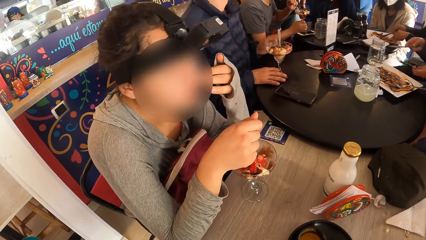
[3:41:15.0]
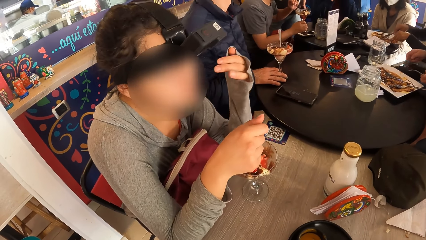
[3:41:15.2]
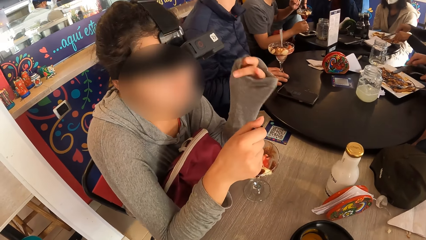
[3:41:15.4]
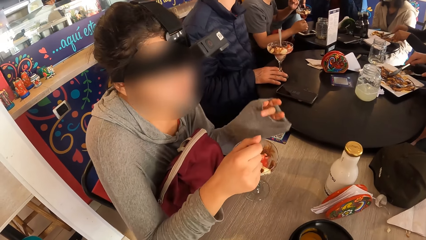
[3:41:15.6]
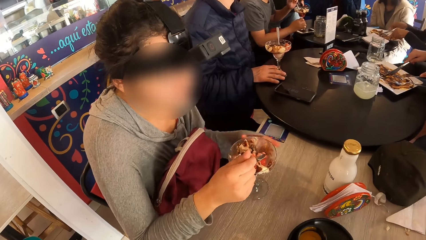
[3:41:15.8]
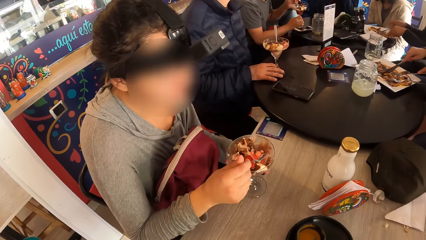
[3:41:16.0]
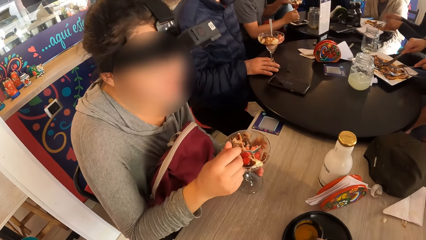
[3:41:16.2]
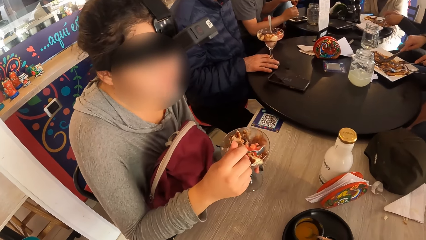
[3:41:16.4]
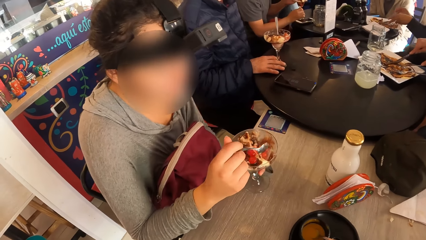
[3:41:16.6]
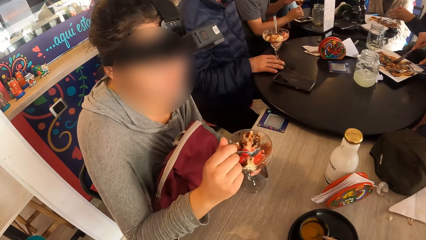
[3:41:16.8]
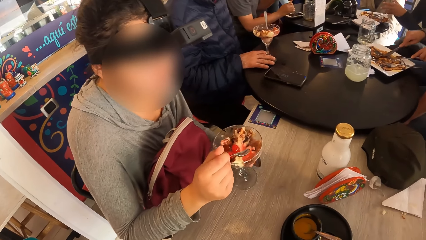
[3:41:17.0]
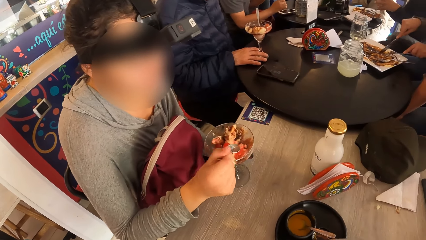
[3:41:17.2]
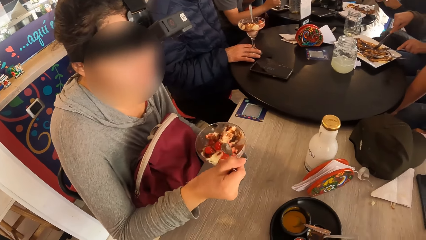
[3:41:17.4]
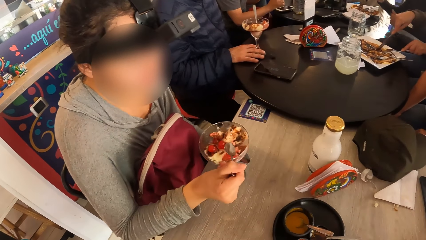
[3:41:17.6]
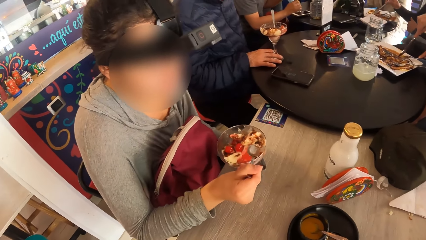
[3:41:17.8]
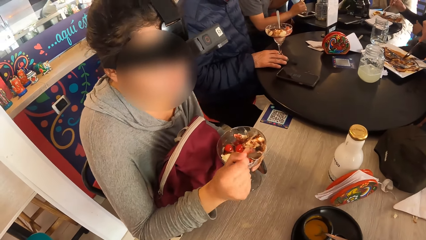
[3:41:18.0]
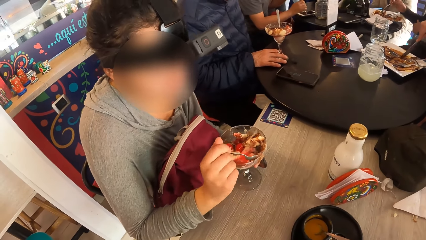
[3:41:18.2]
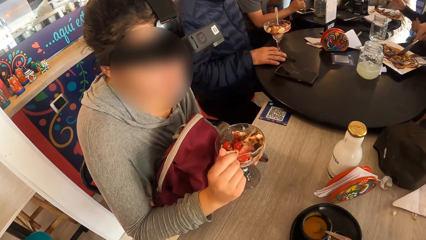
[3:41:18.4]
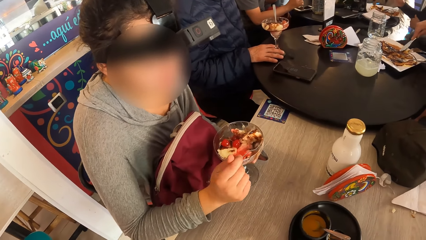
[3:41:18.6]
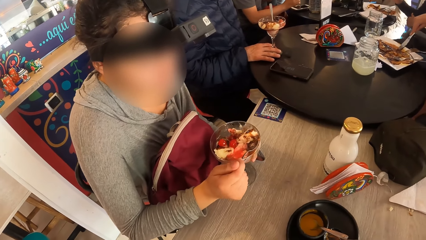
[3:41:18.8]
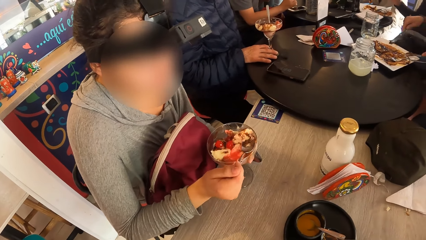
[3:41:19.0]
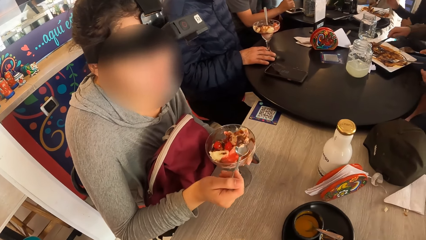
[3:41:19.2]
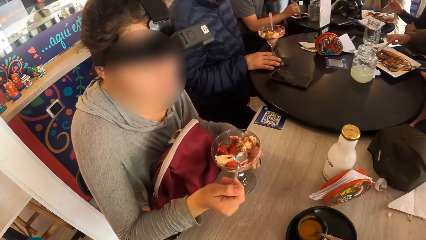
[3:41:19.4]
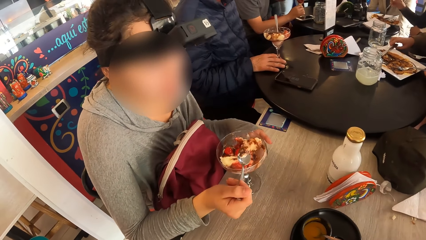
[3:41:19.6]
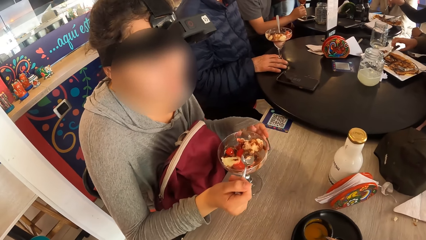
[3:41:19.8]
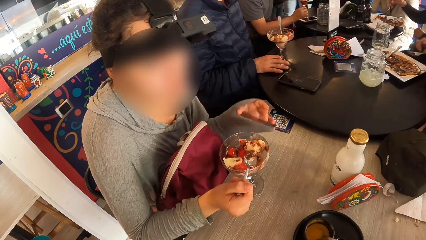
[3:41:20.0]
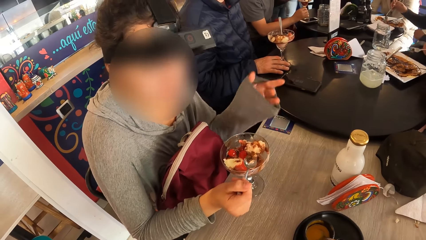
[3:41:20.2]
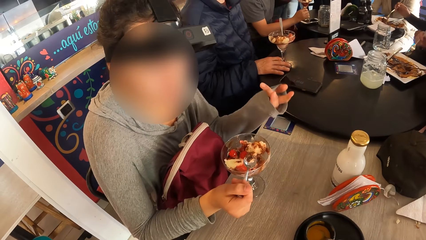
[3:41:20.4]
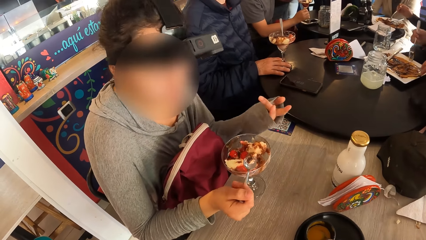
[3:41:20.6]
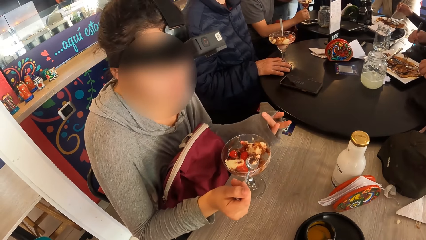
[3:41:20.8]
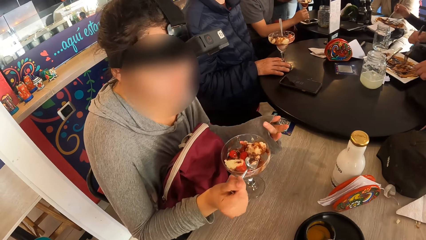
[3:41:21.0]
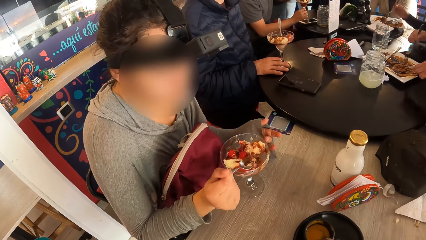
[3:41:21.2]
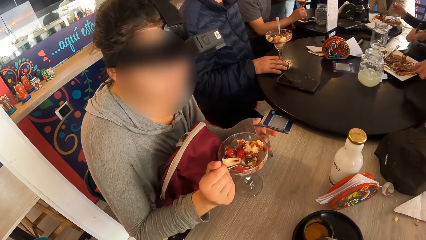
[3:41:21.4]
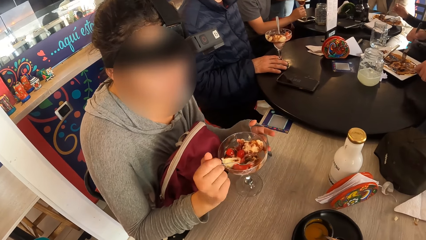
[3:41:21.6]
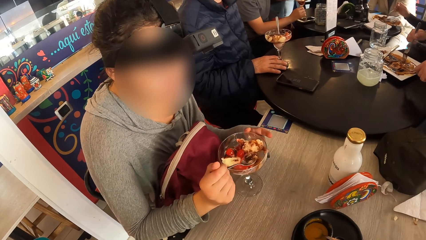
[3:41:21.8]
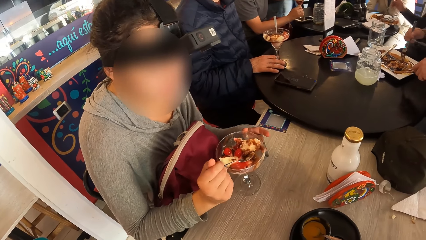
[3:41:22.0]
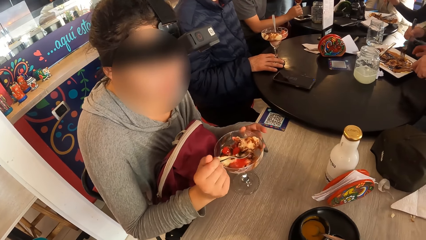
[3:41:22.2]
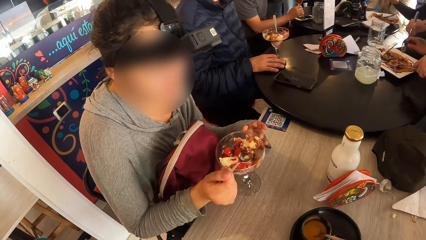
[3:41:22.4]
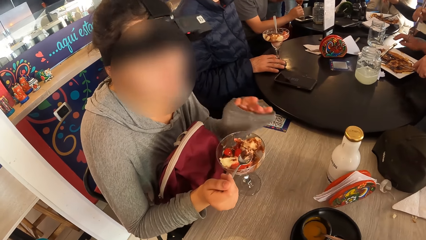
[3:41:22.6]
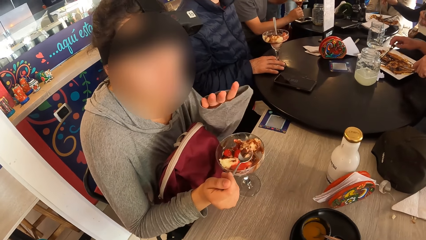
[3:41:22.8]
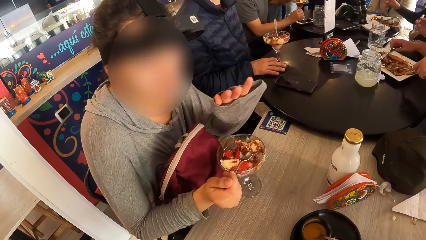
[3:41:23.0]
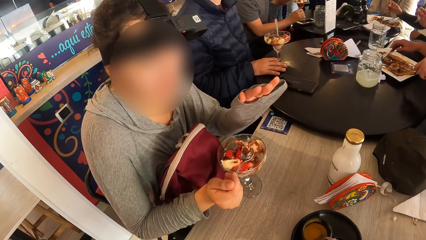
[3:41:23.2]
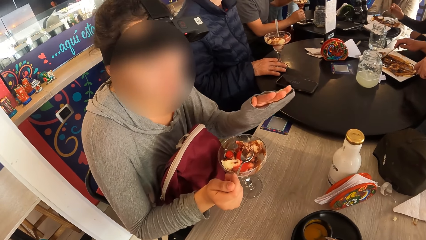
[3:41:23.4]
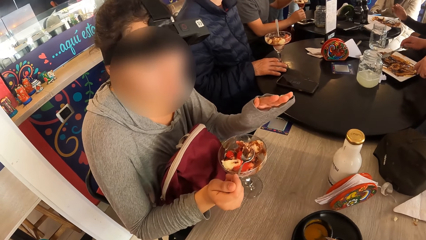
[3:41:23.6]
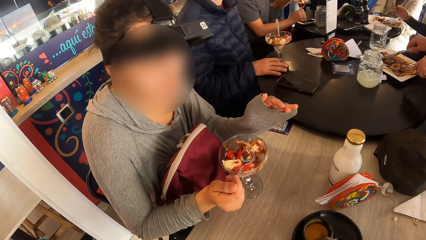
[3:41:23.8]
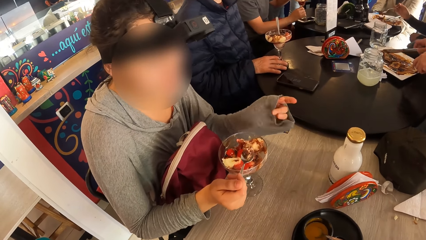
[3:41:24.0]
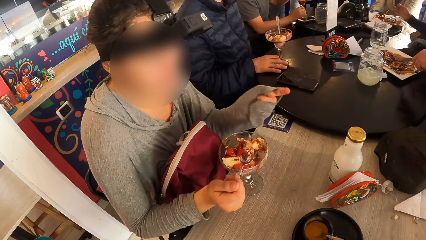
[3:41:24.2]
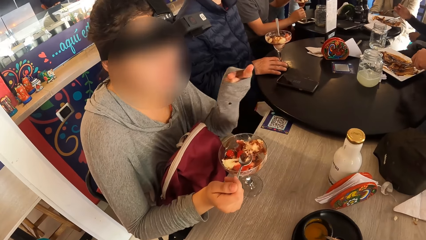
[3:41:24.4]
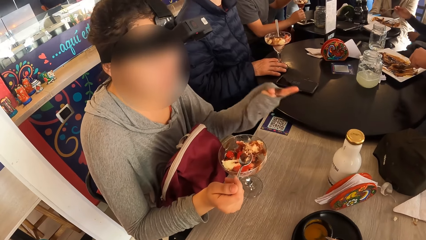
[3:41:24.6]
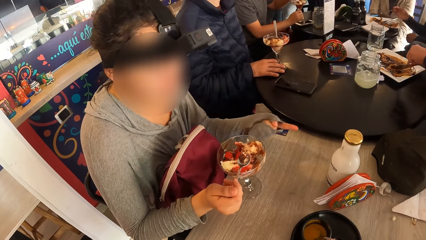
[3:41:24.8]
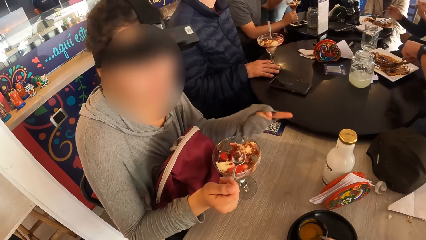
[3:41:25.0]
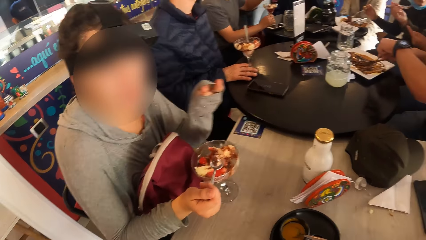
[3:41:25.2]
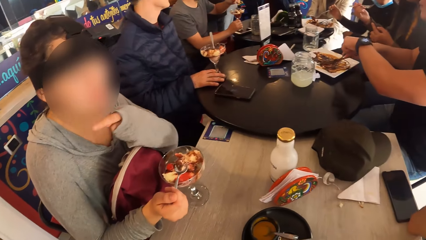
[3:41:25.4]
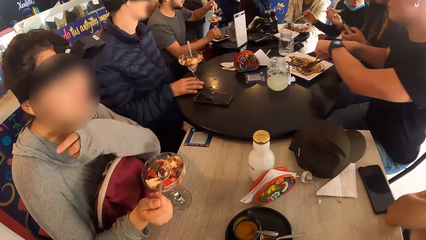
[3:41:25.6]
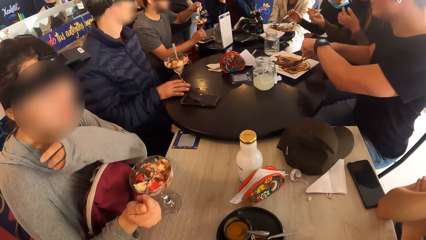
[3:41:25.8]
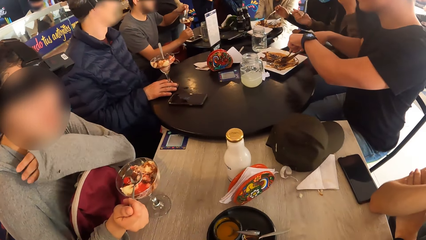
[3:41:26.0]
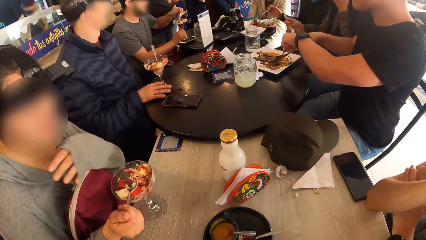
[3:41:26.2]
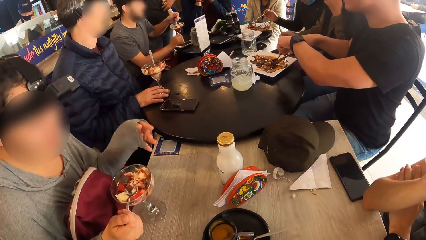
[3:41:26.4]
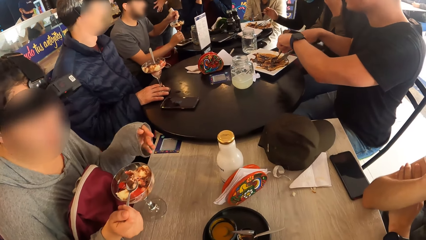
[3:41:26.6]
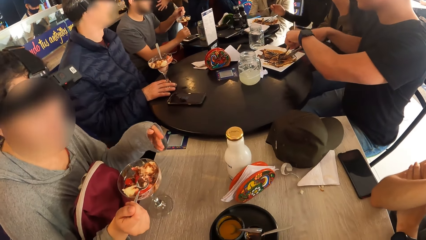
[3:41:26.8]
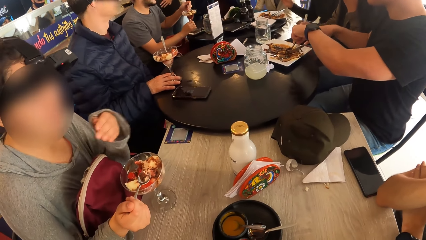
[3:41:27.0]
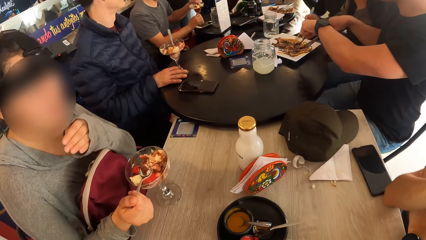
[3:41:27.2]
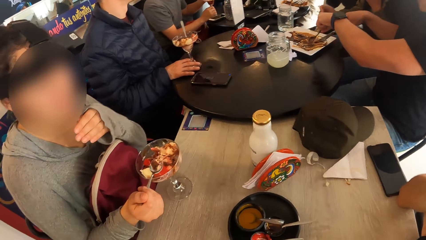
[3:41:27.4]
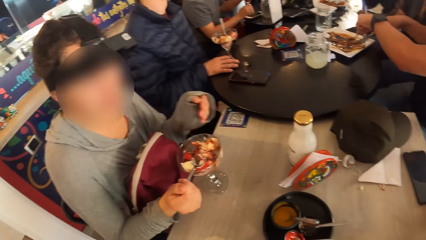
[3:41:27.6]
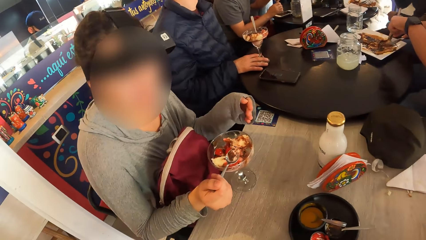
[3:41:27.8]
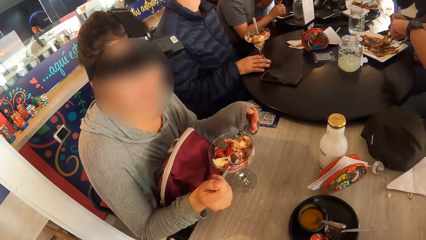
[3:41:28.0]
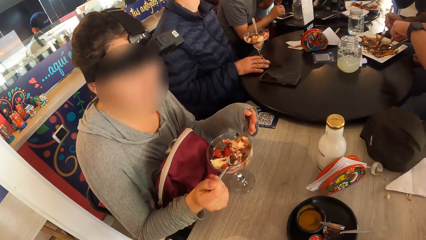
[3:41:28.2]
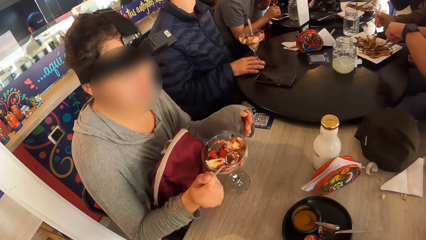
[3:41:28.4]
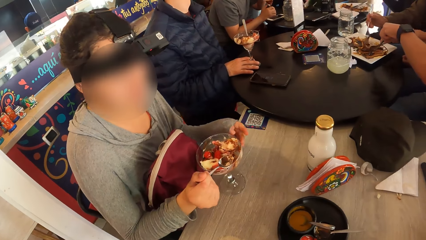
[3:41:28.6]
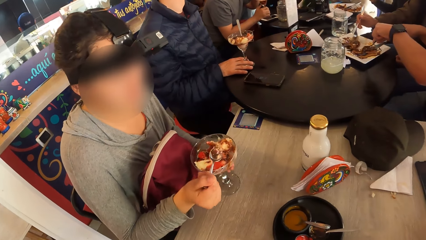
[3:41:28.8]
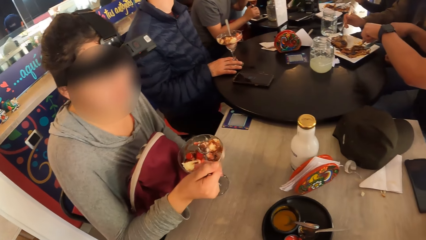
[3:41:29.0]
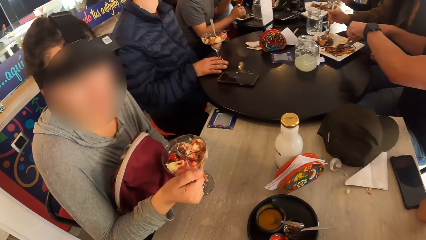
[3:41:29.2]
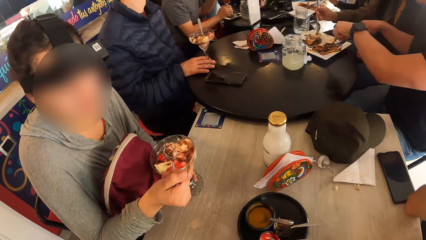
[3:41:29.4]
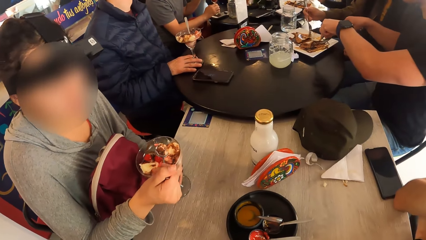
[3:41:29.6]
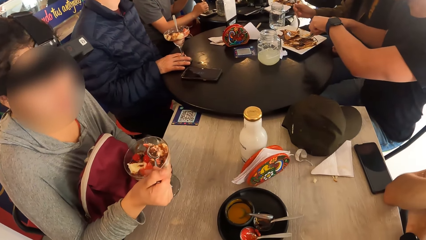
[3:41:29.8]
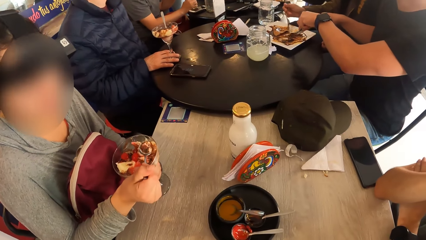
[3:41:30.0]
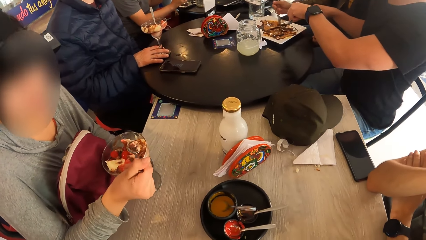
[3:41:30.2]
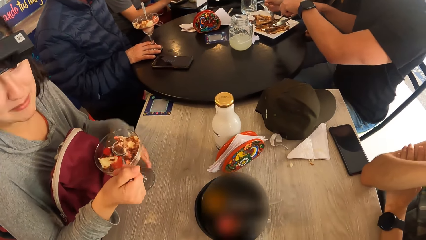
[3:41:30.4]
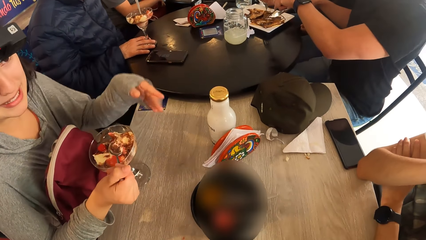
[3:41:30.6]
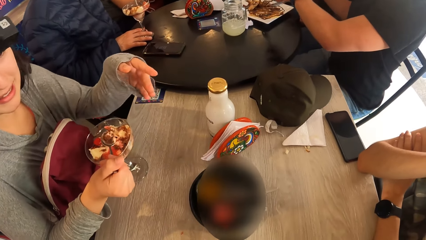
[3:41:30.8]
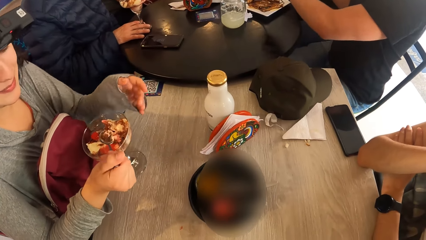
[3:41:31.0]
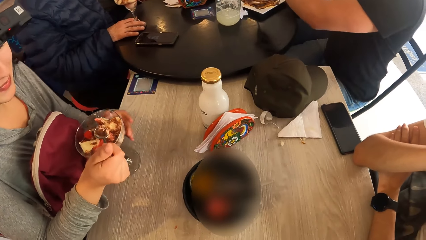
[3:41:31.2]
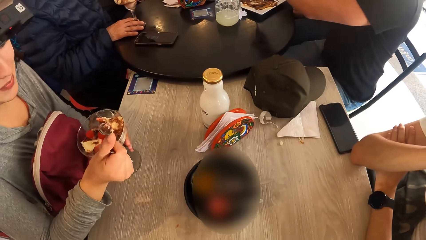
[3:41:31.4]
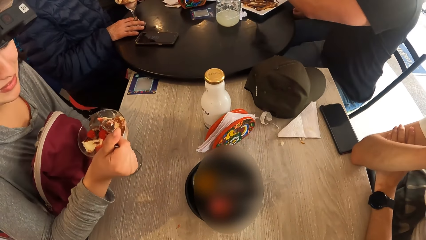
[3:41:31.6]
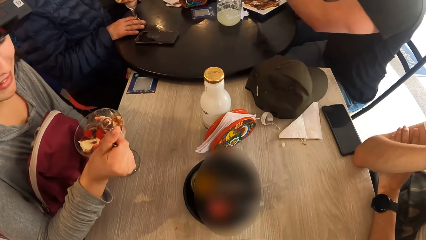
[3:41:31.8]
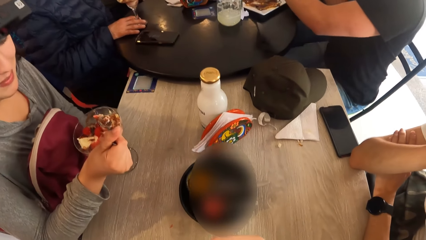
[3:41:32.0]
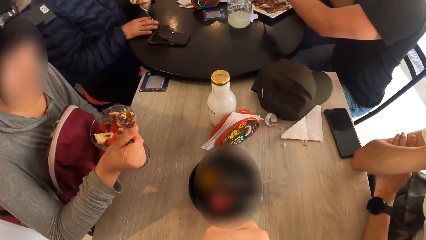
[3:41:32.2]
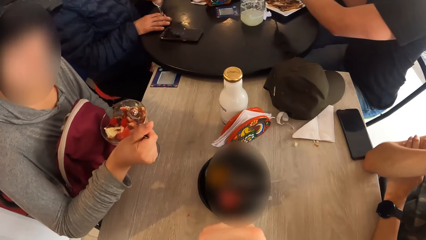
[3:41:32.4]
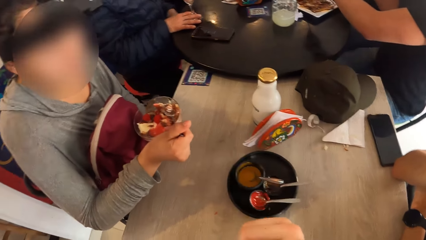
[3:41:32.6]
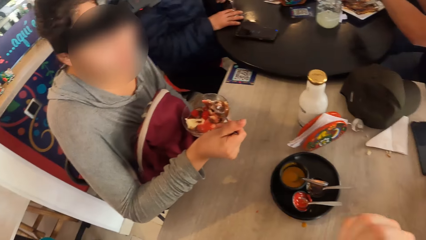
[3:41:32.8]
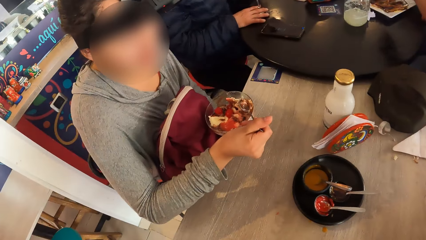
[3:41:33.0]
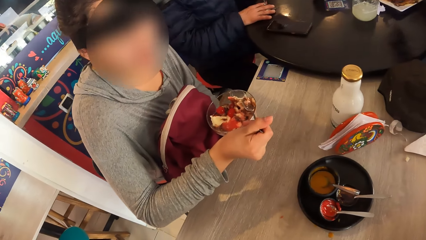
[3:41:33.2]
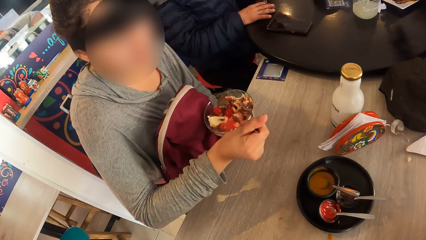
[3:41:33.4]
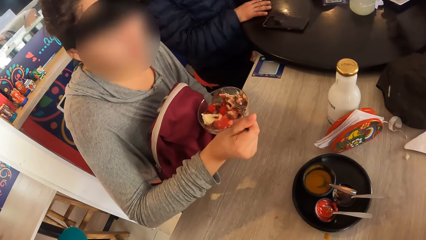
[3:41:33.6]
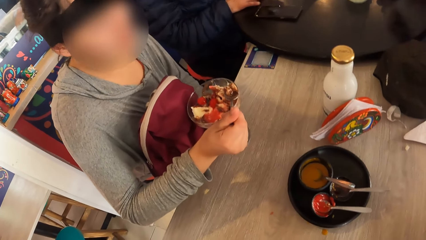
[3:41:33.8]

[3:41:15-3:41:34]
A woman holds the cup on the table with her left hand and turns the cup on the table with her left hand. The woman picks up some parfait from the cup on the table with the spoon in her right hand. The woman interacts with the camera wearer. The woman removes her left hand from the cup on the table and demonstrates to a man and the camera wearer with her left hand. The woman scoops dessert with the spoon and interacts with the camera wearer. The woman interacts with the camera wearer, holds the cup on the table with her left hand, removes her left hand from the cup on the table, holds the cup on the table with her left hand, and interacts with the camera wearer.
